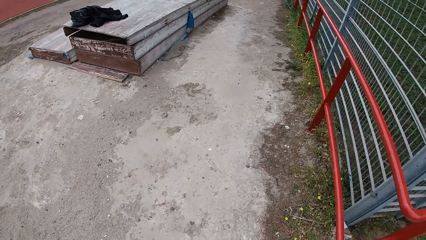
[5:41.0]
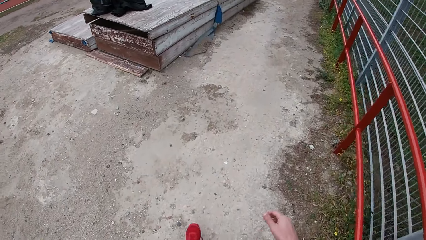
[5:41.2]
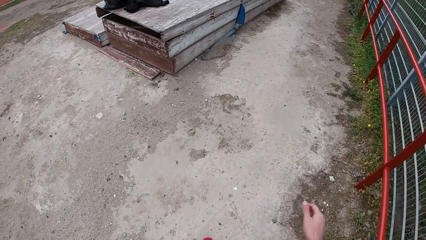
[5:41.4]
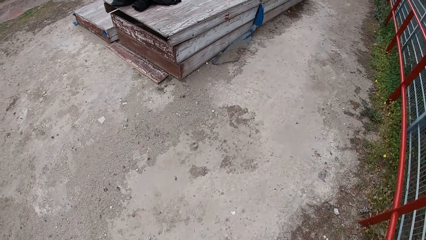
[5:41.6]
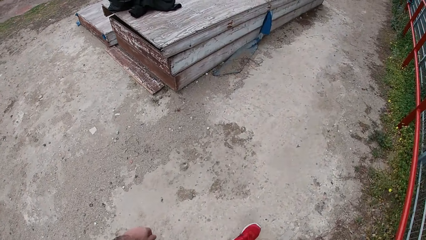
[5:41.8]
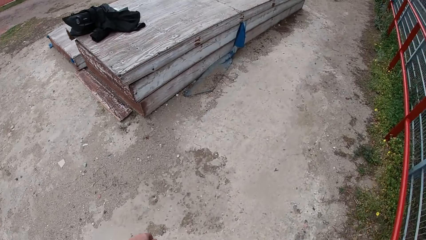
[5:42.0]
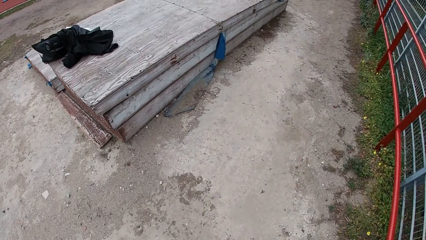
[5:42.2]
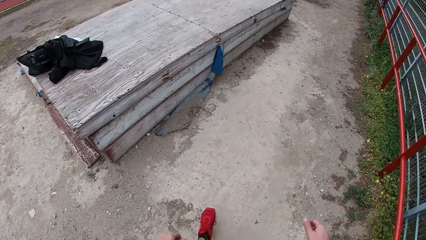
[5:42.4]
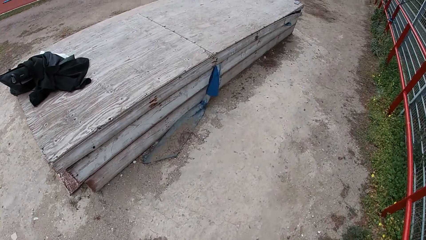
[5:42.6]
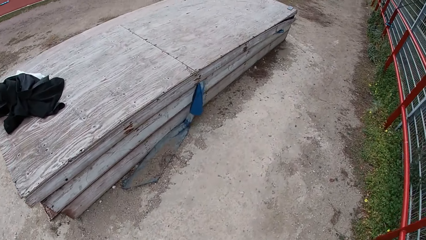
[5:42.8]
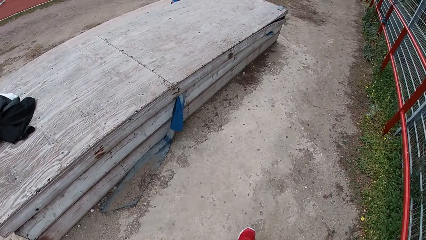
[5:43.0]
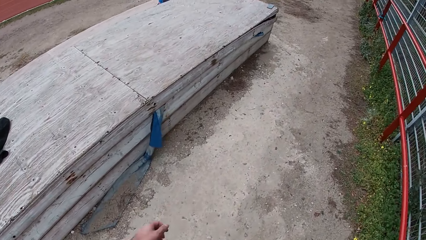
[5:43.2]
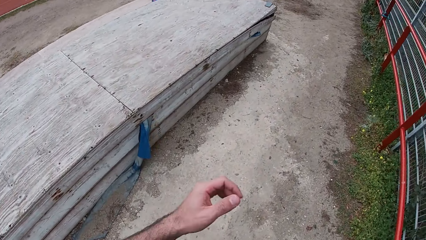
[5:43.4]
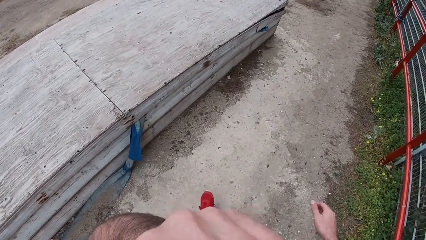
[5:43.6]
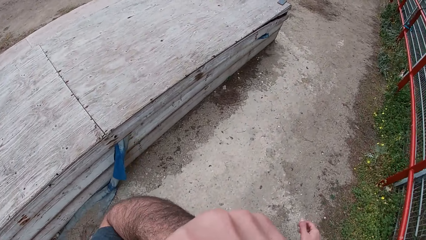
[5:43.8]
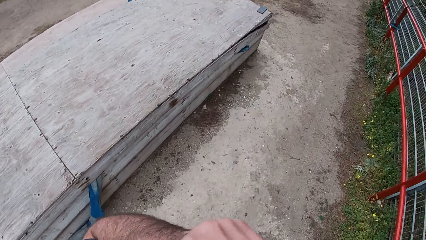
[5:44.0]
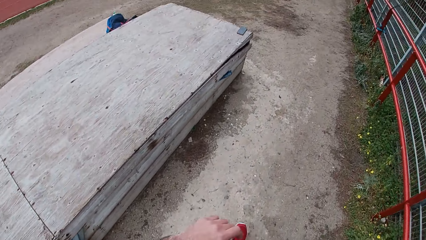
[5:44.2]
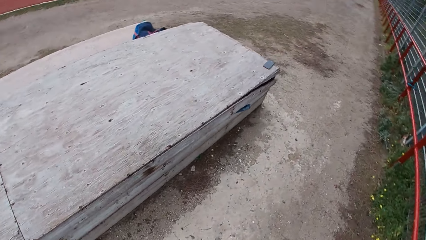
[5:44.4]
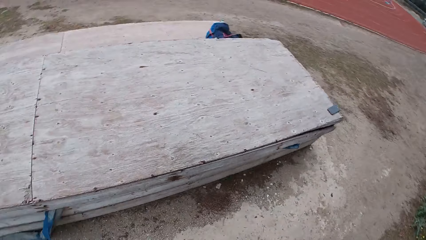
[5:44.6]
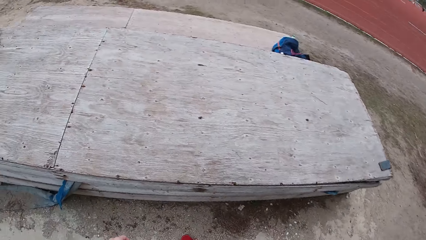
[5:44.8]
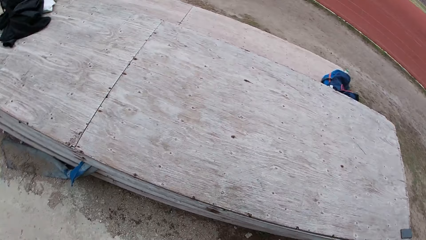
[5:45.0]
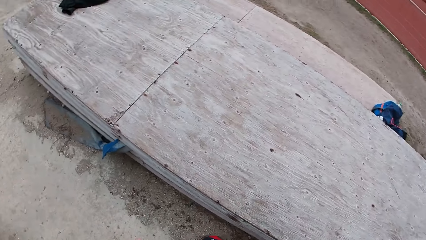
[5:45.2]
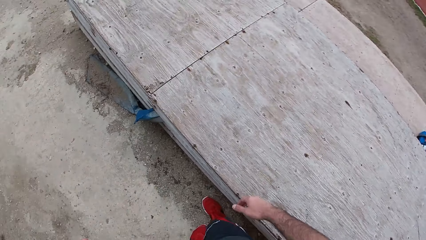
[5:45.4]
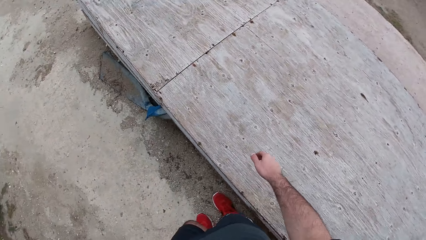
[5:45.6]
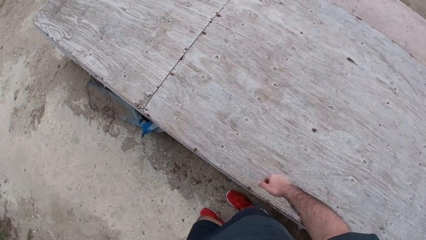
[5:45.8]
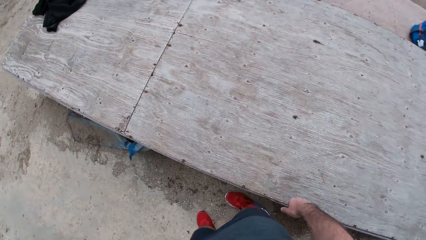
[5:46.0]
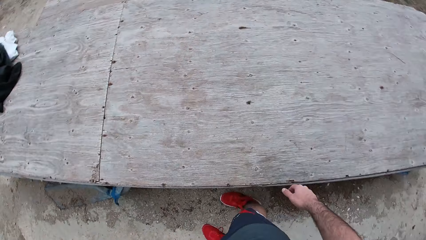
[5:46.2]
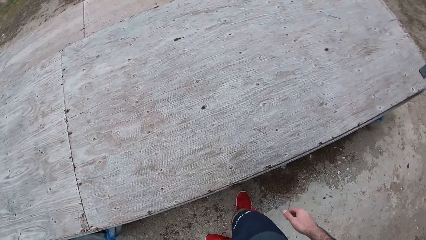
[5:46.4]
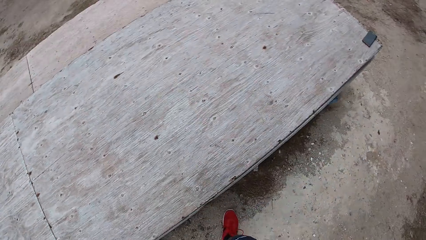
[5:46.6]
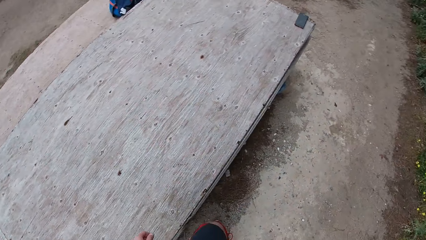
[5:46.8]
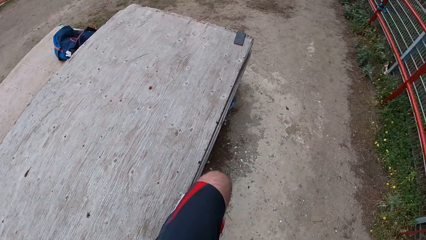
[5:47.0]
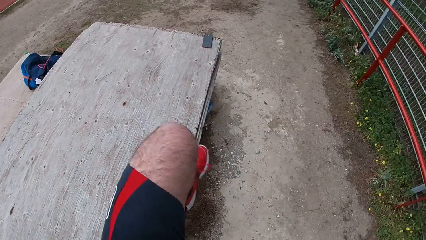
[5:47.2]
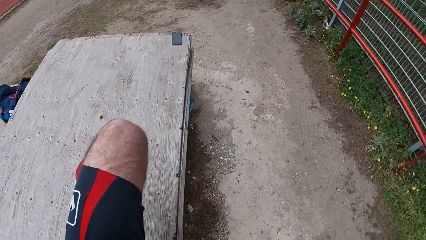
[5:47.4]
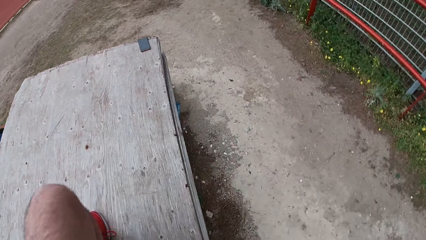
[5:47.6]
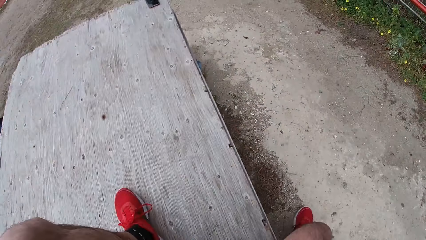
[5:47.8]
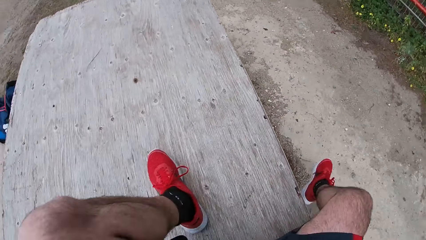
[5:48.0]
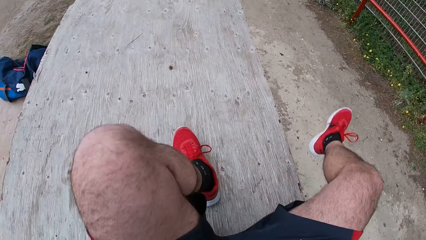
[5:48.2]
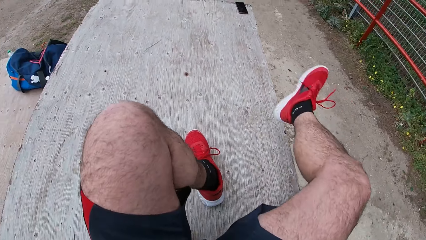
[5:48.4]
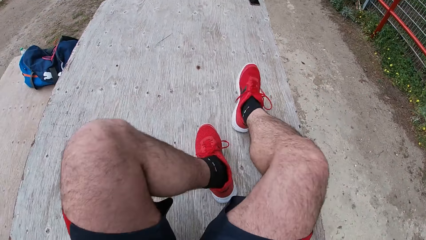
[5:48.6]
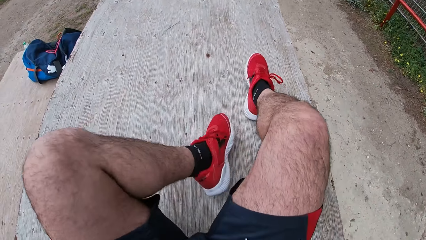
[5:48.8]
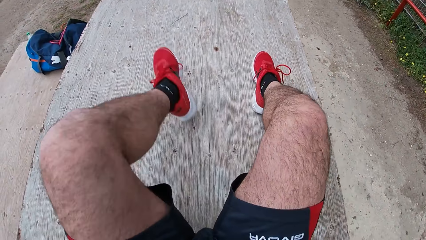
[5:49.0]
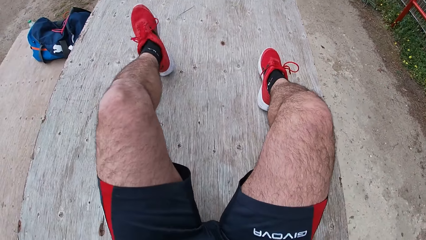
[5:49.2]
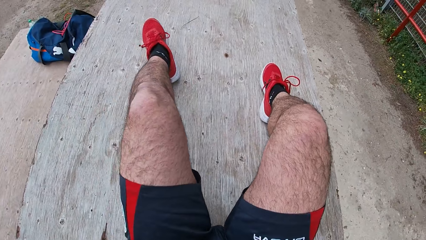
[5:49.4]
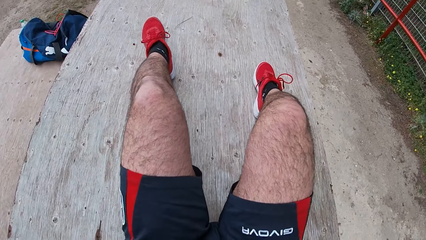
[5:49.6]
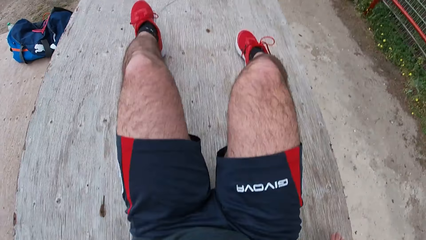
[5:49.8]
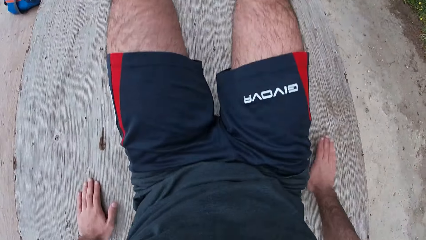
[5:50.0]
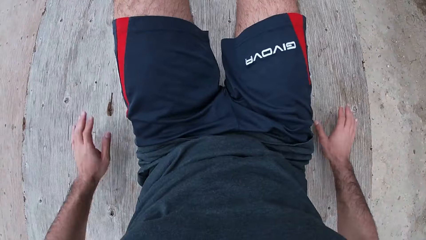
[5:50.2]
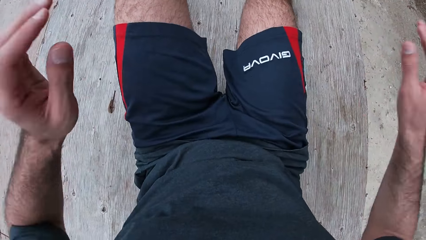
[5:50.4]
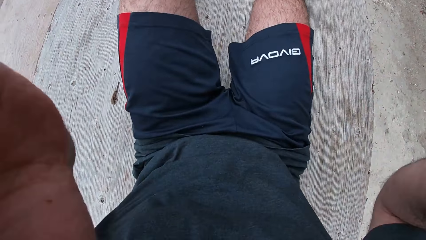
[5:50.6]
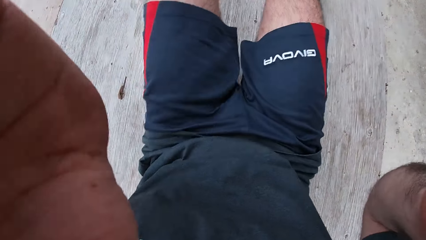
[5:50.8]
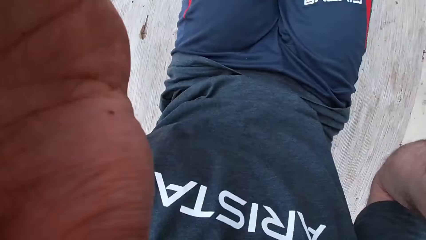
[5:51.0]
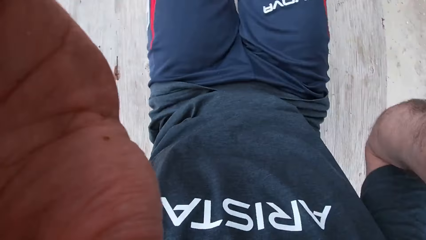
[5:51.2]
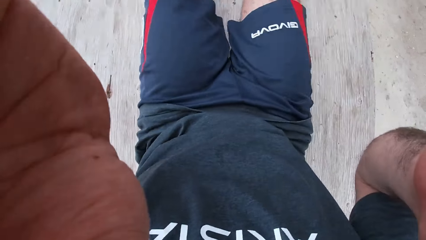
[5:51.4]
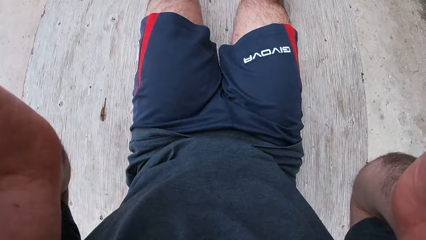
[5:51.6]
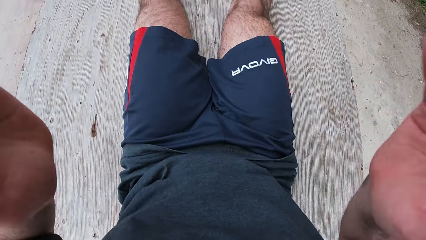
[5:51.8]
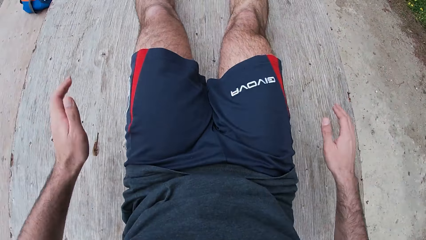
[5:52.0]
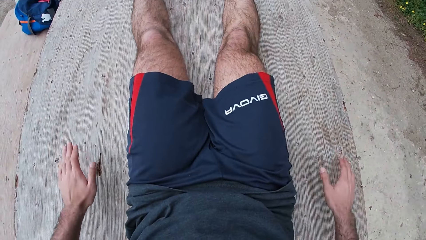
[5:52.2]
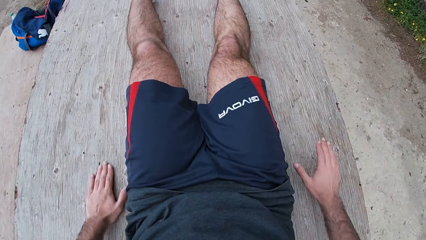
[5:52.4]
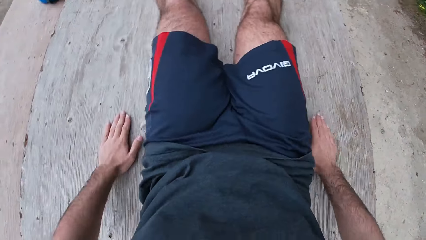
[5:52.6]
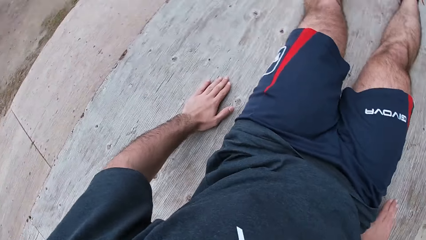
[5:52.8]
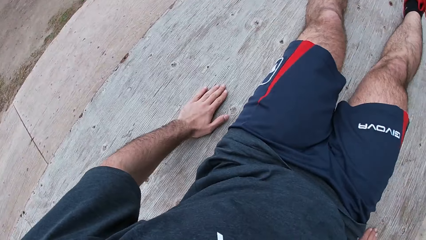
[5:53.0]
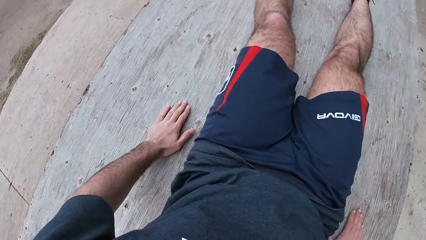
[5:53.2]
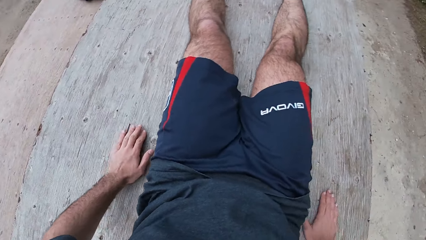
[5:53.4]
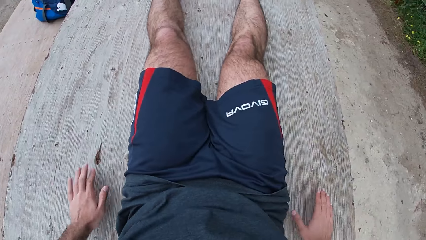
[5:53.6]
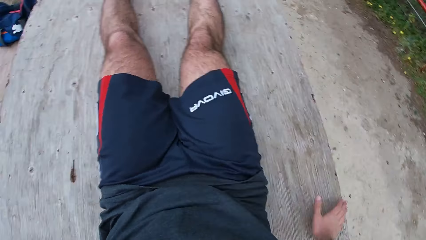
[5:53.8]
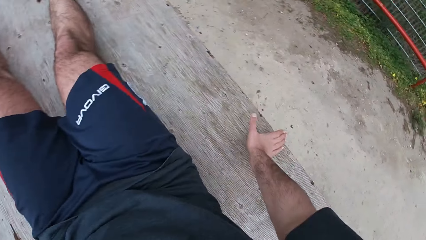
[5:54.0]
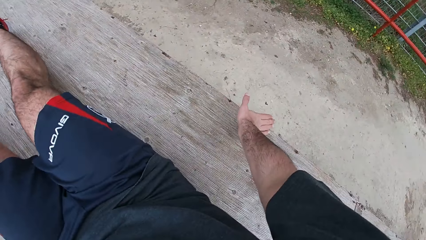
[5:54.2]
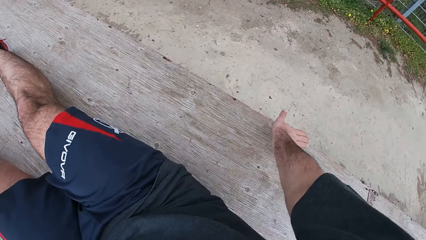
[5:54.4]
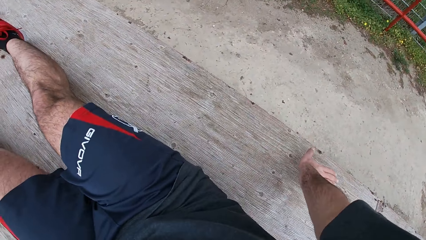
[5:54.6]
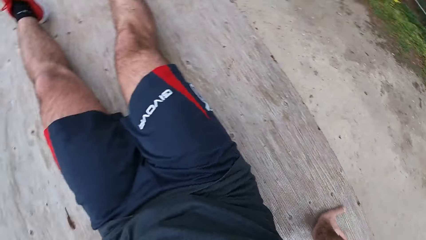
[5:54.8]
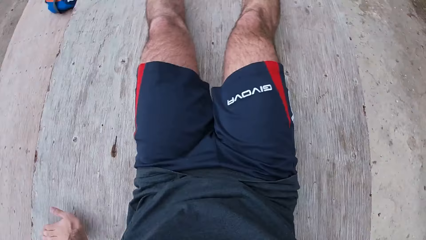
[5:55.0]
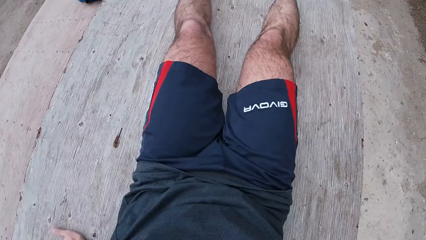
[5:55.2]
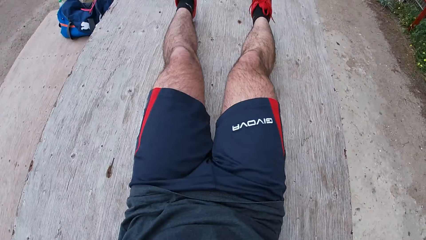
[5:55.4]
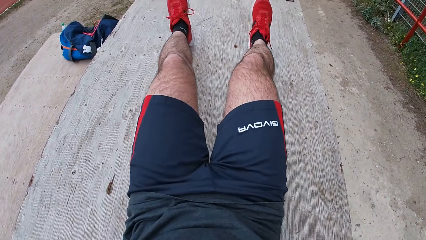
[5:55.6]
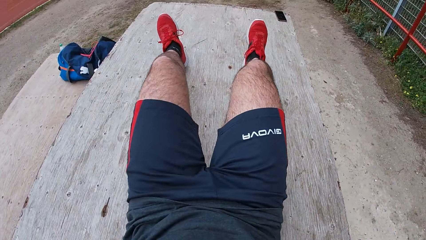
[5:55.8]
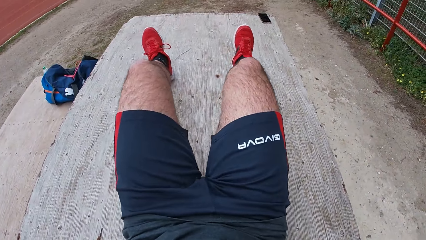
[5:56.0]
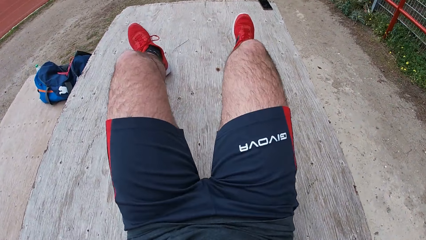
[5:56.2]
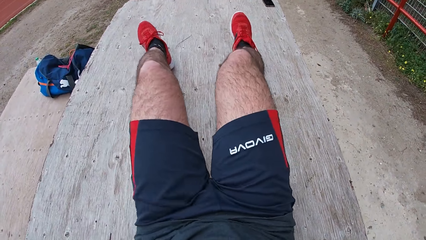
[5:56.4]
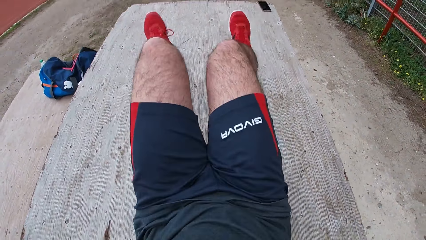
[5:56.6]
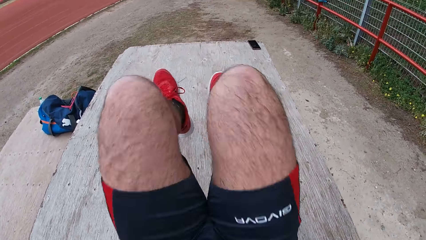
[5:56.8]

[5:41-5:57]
The camera wearer scratches his face with his left hand. He lays on the table. He places the left foot on top of the table. He sits on the table. He adjusts the camera with both hands. He raises his hands. He places both hands on the table. He drags his body on the table. He lays on the table. He does sit-ups on the table. He moves slightly.
